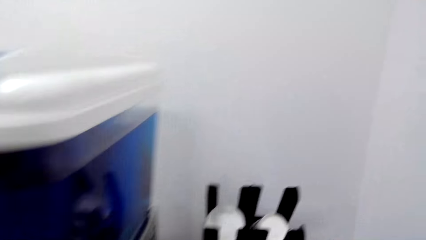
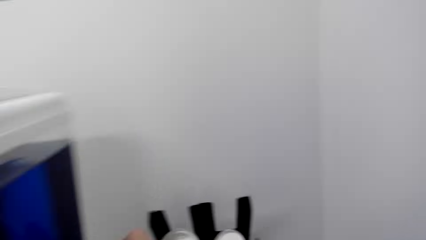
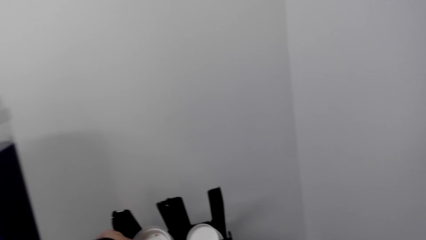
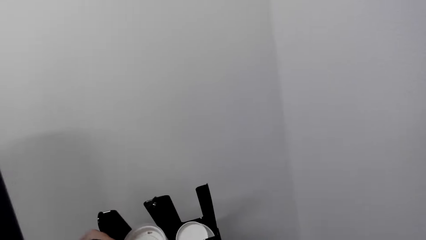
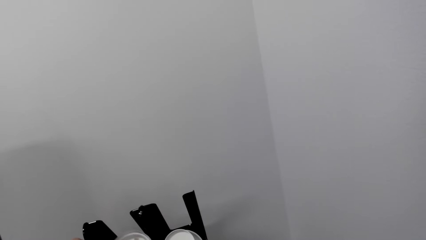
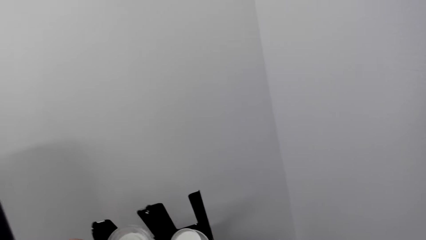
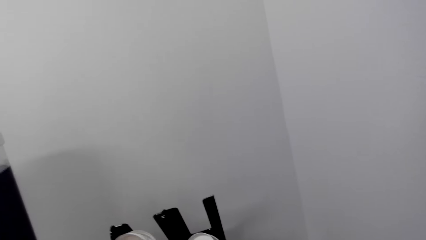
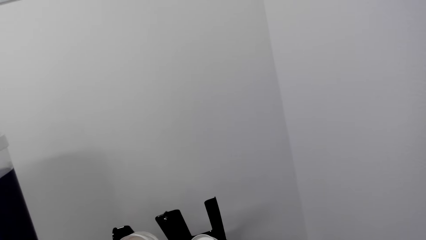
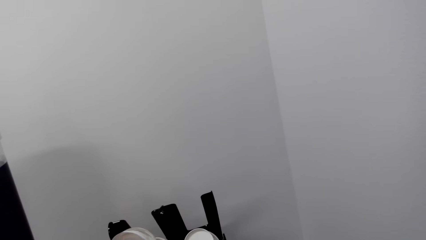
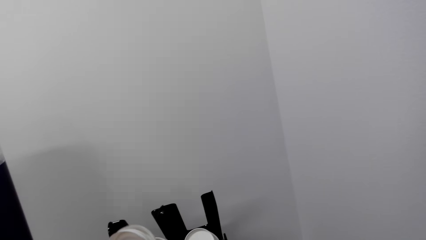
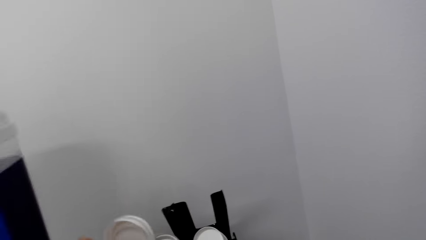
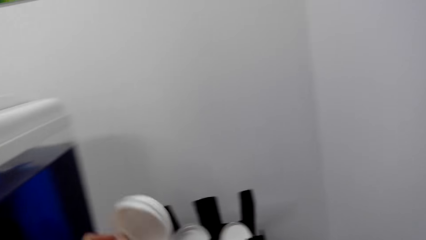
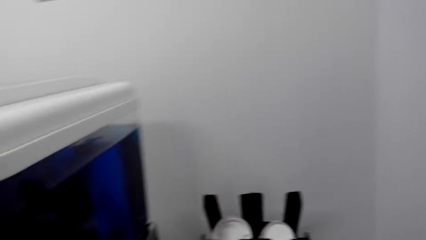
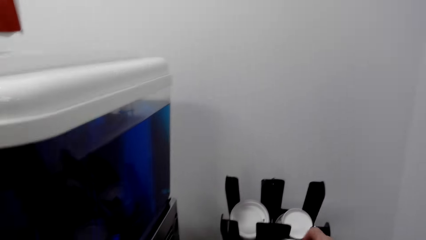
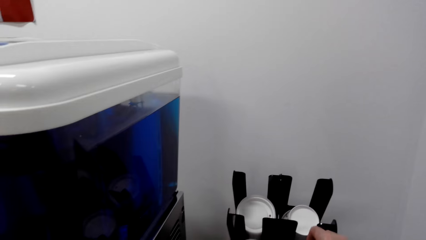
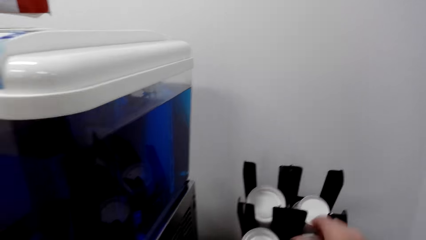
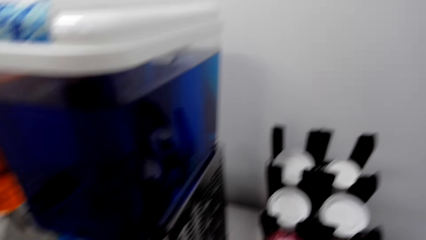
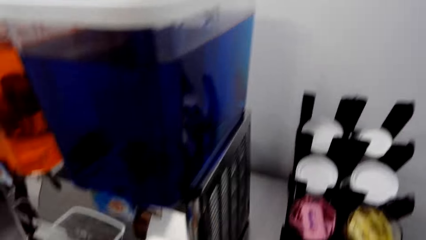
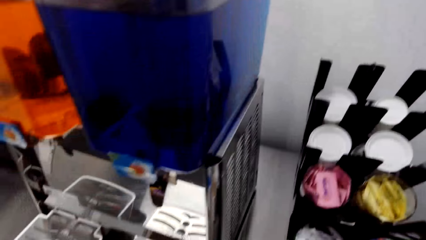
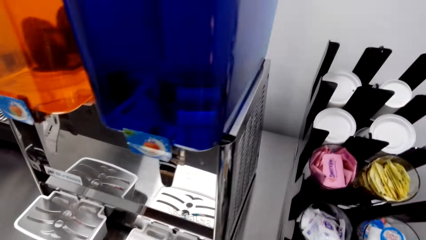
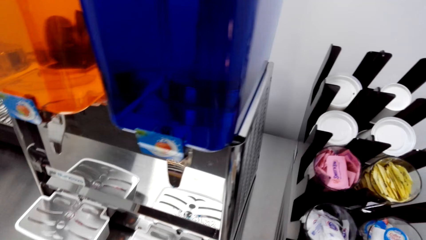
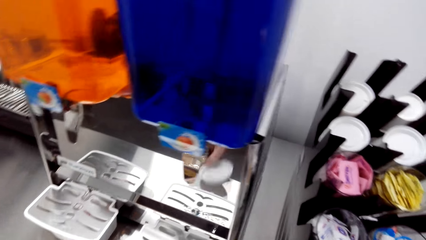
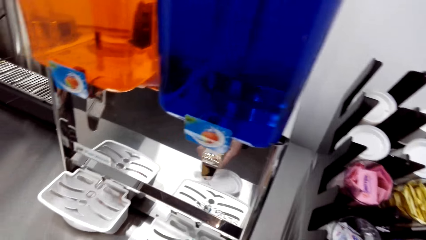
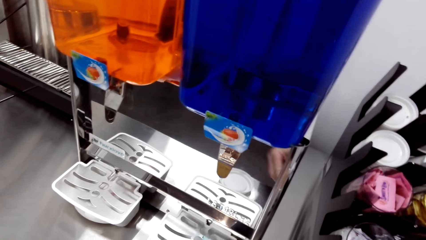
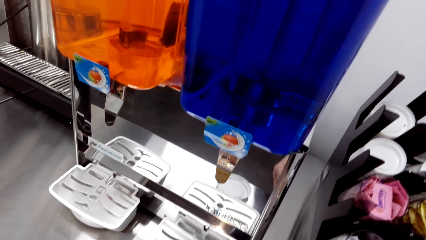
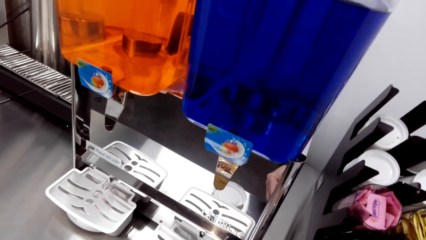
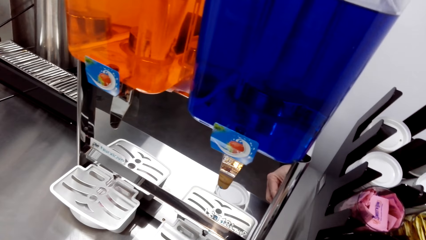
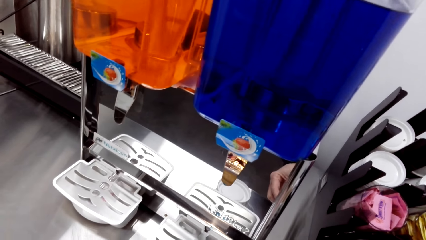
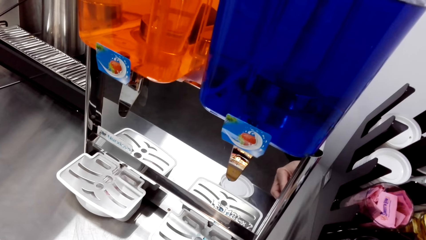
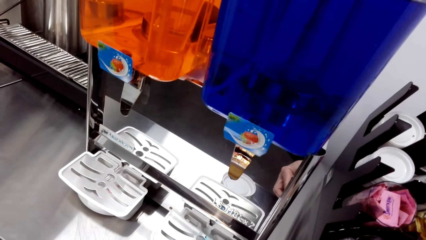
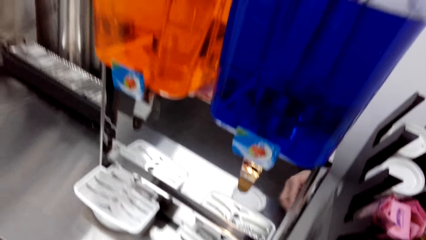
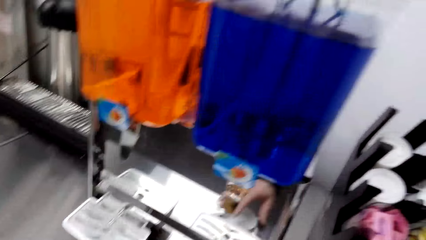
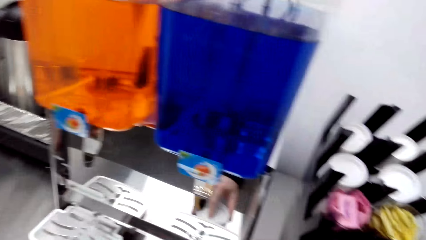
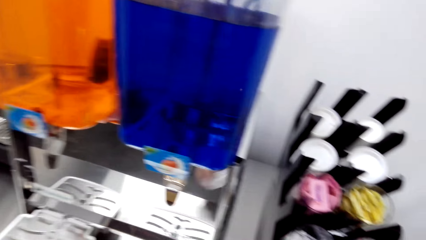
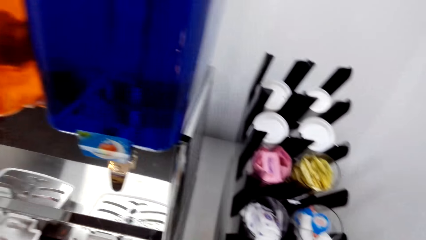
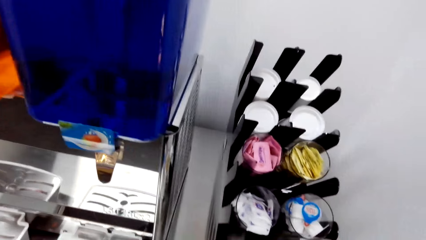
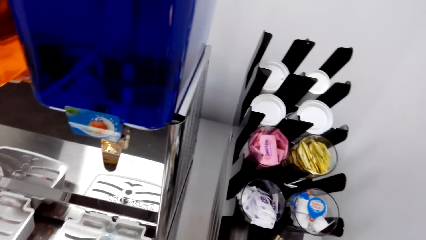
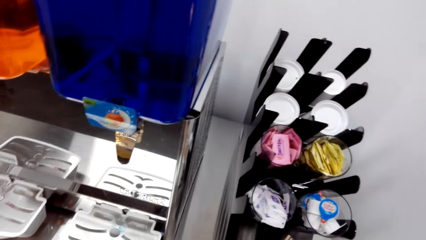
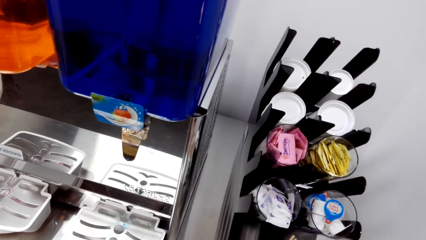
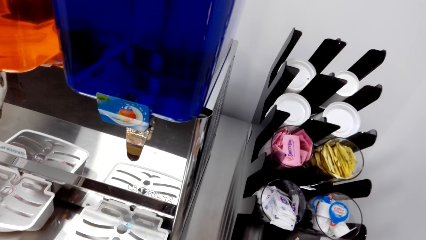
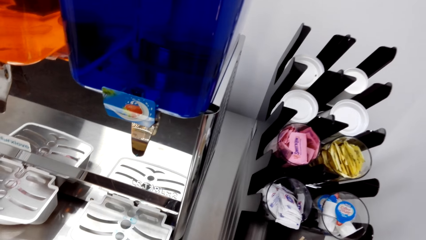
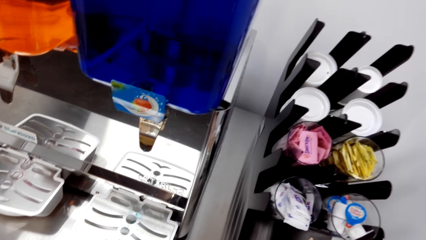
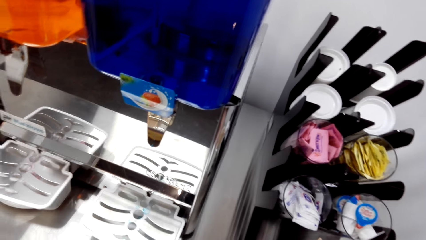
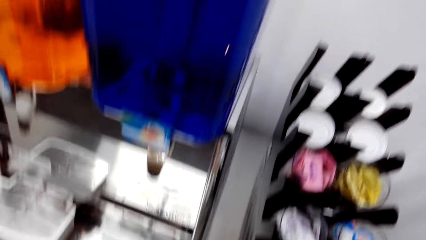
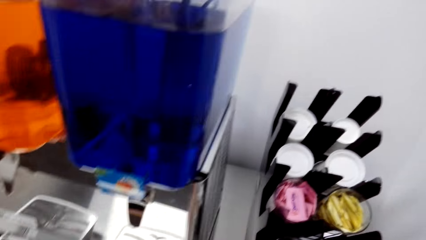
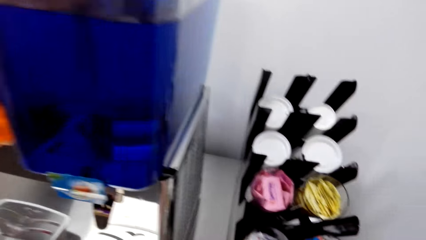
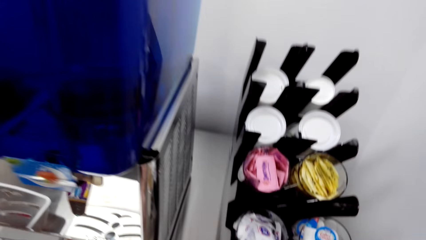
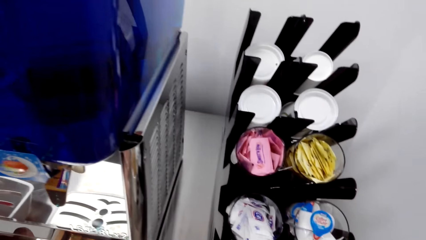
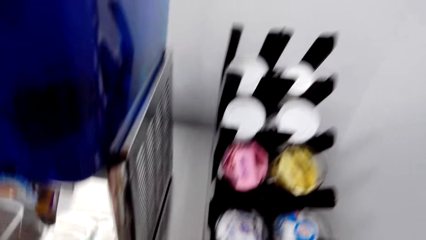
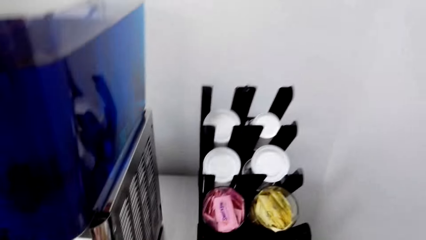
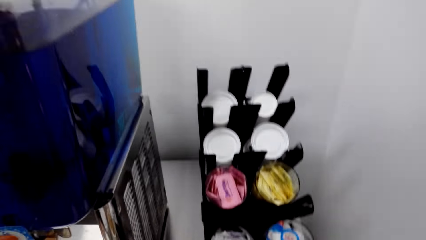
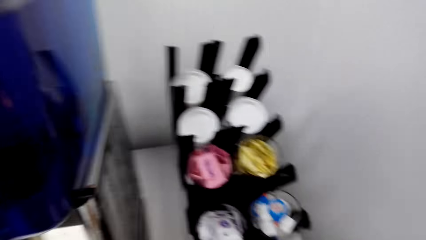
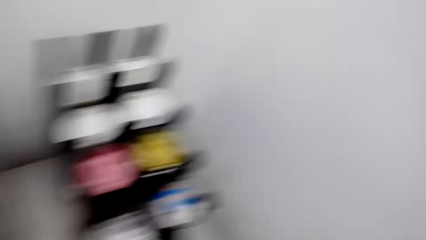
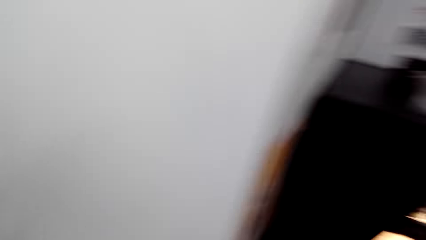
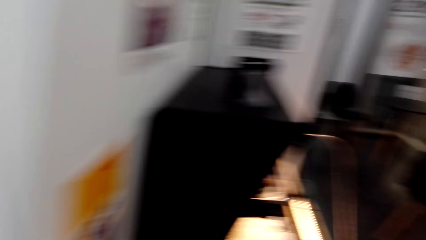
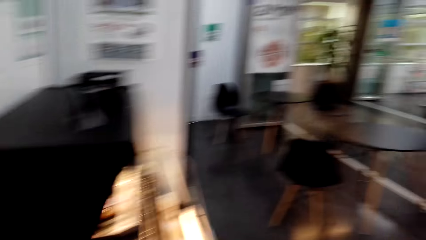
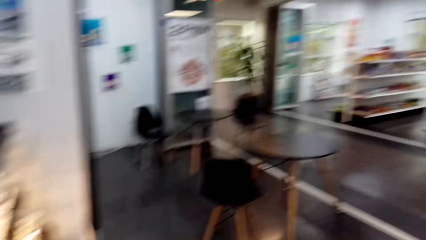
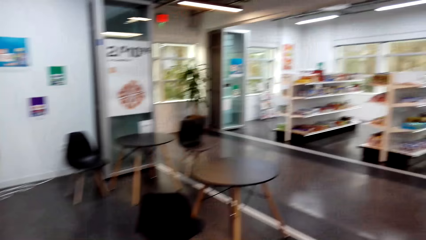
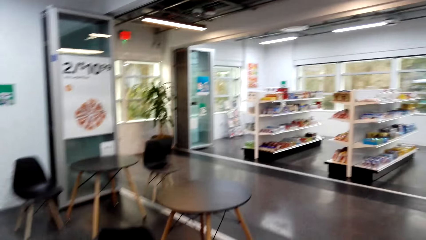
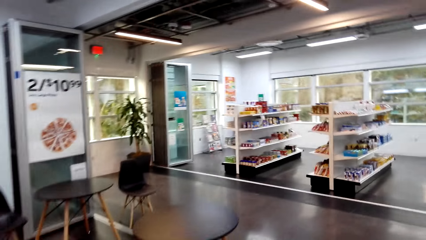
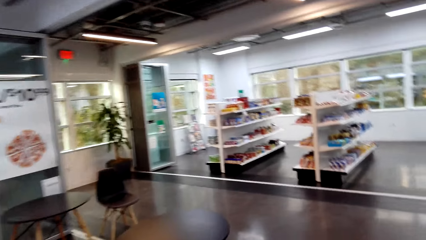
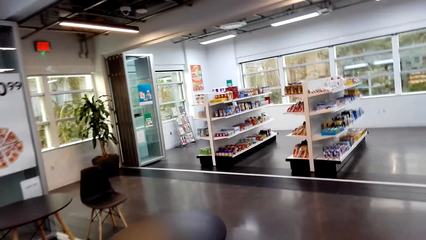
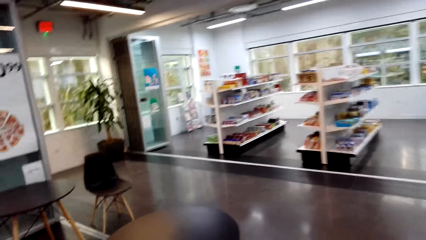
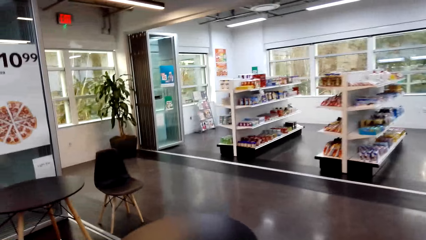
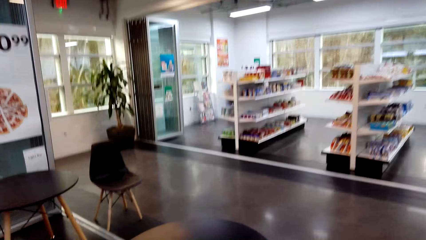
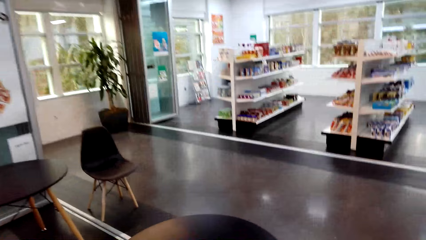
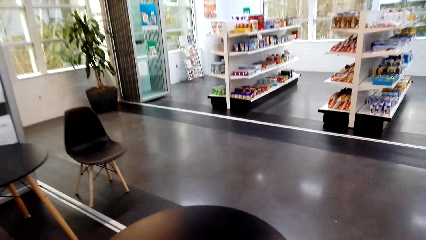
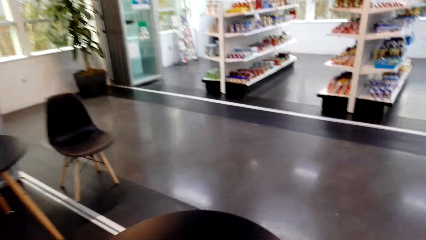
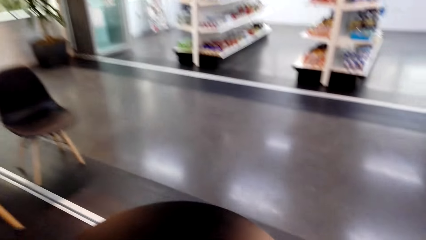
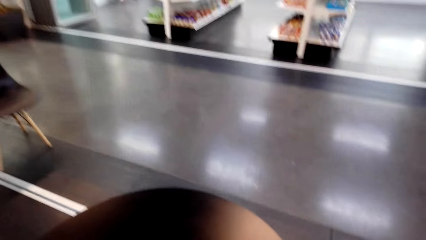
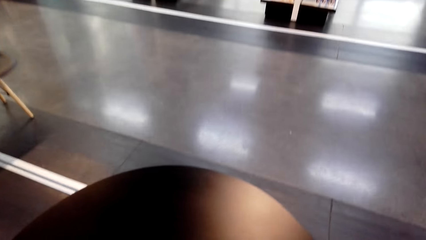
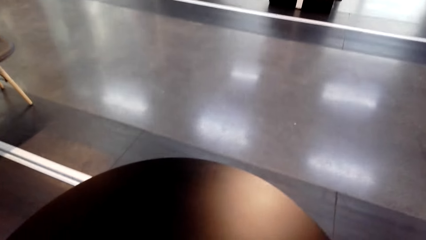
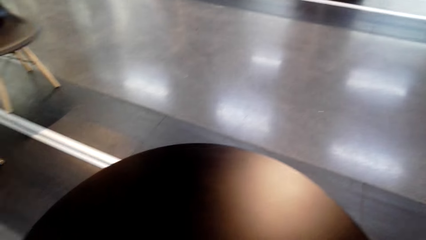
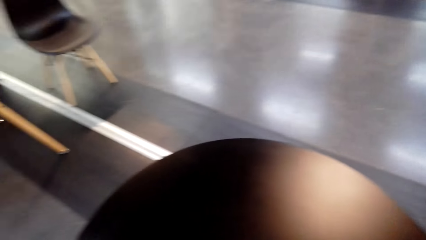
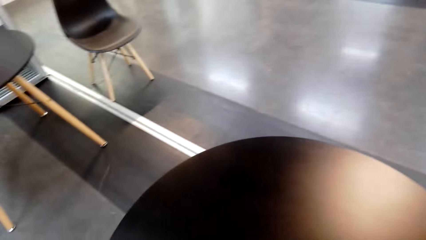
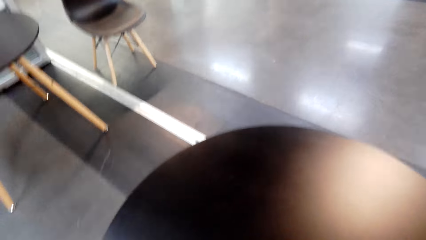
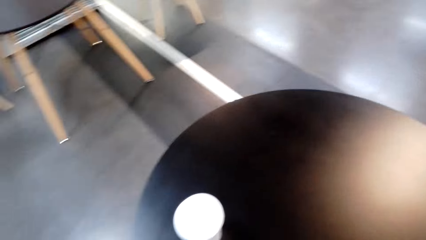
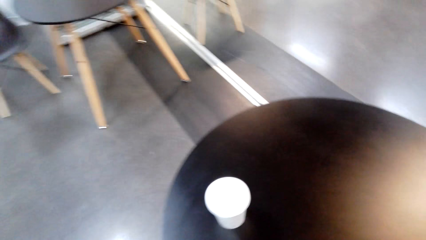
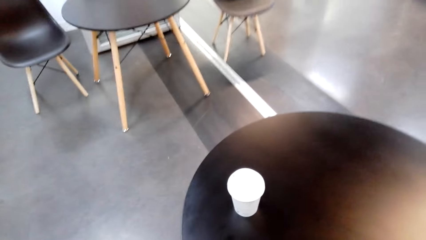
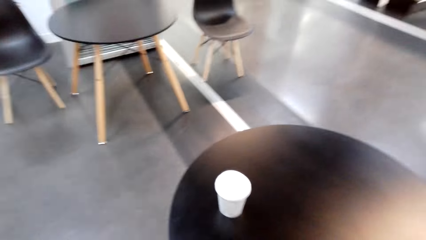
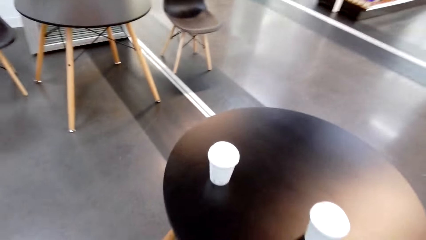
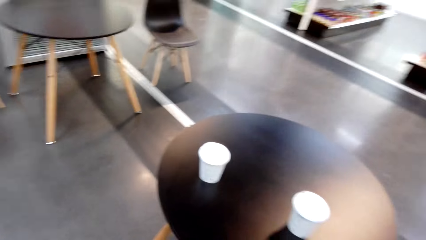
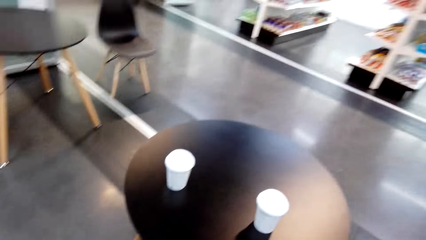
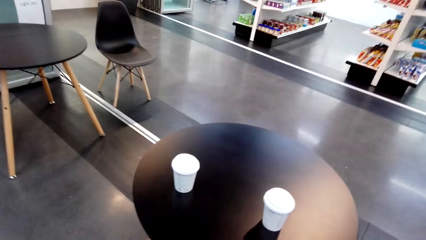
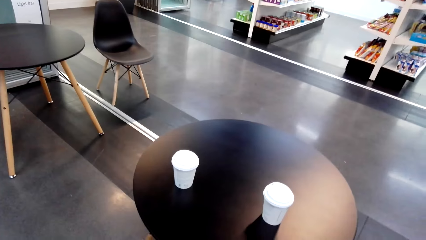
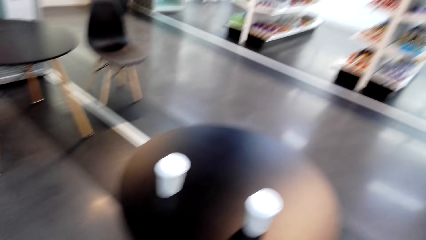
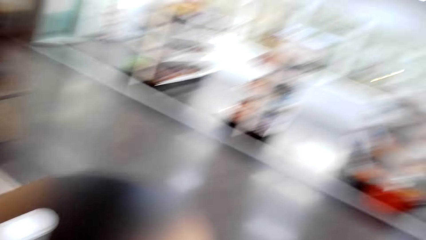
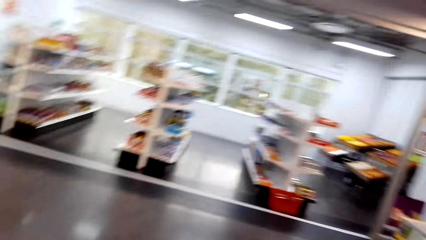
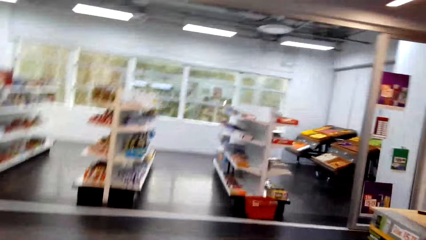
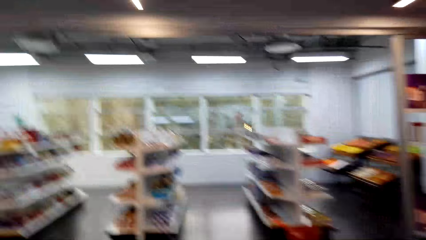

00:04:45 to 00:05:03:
The camera wearer looks around. They do something. They put the lid on the table. They hold a plastic cup. They move the hand. They look at the coffee machine. They pick up the lid. They do something. They step forward. They walk to the coffee table. They put the container on the table. They step forward. They look at the cup.
